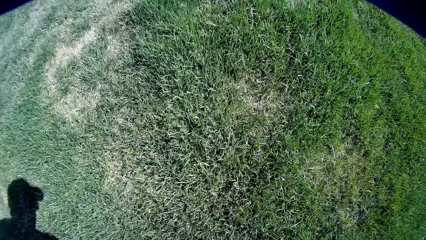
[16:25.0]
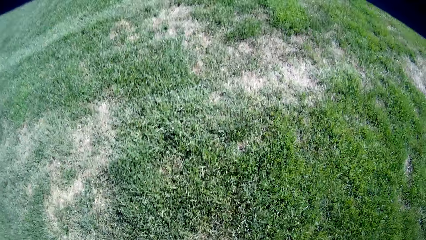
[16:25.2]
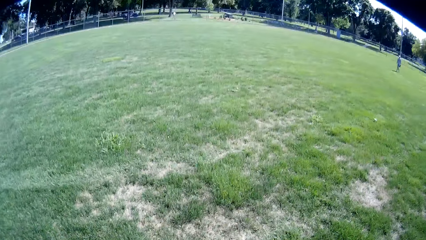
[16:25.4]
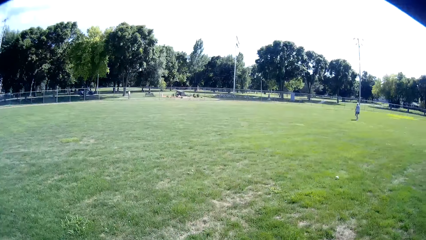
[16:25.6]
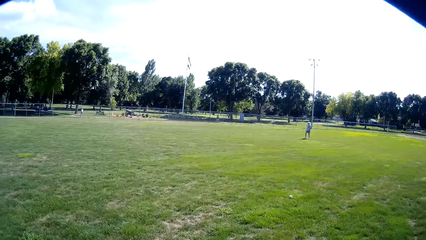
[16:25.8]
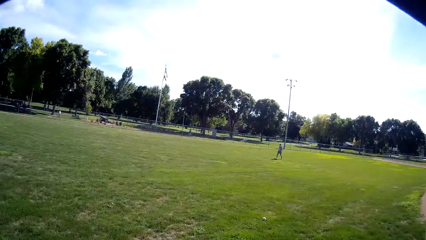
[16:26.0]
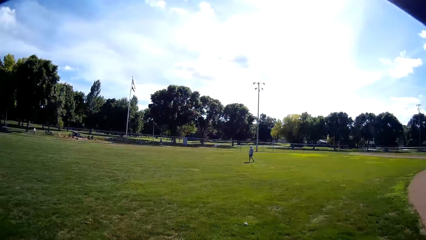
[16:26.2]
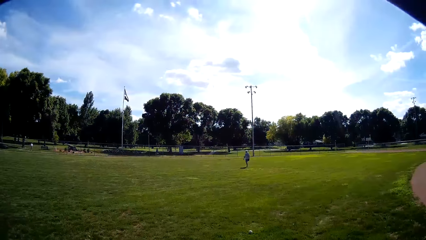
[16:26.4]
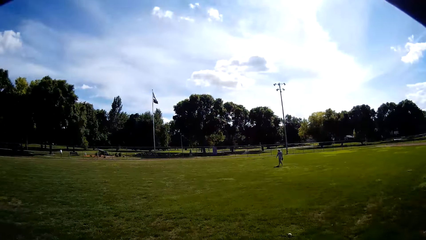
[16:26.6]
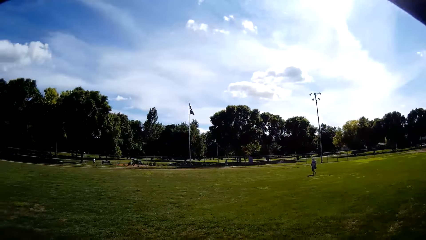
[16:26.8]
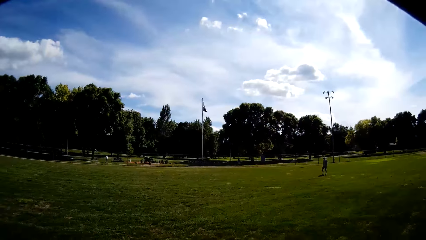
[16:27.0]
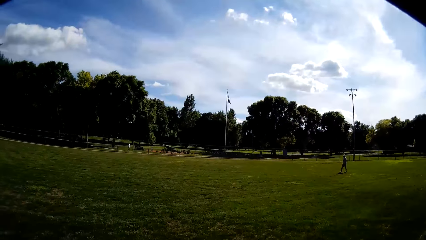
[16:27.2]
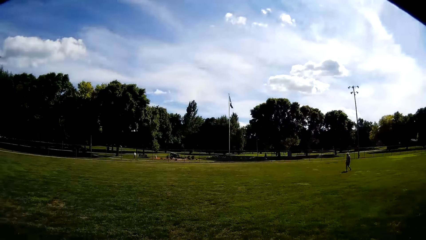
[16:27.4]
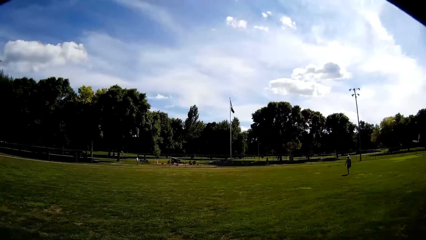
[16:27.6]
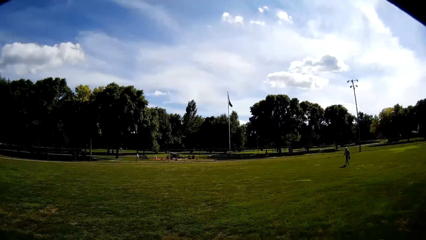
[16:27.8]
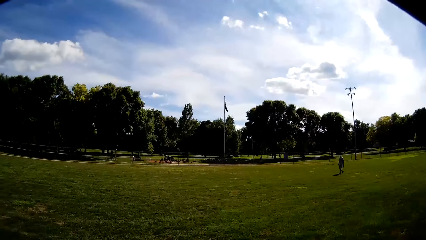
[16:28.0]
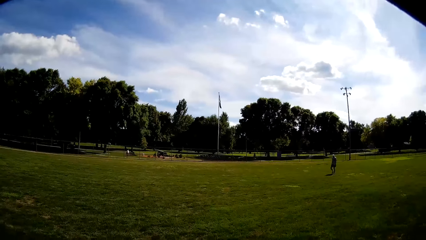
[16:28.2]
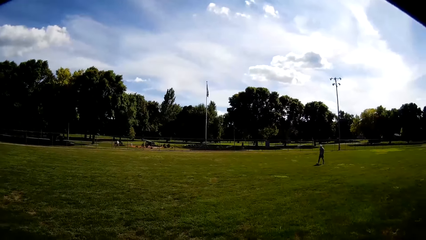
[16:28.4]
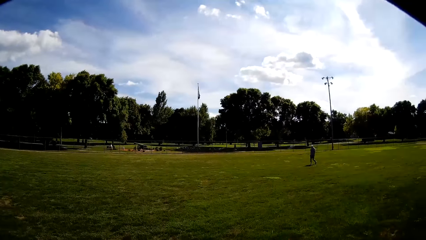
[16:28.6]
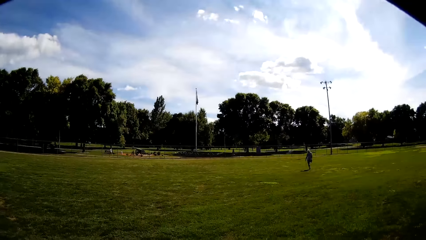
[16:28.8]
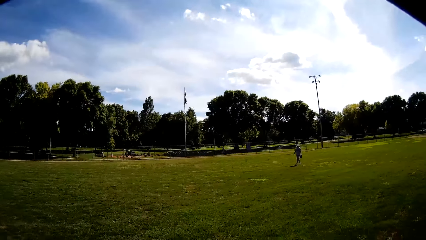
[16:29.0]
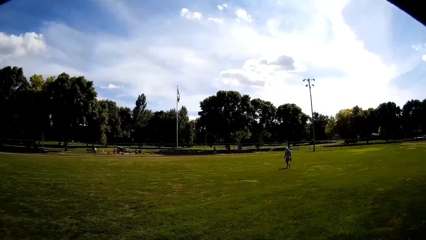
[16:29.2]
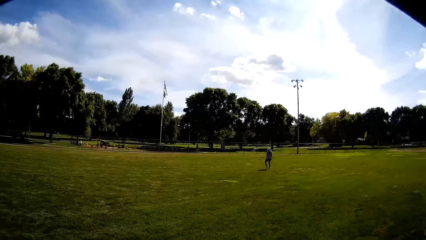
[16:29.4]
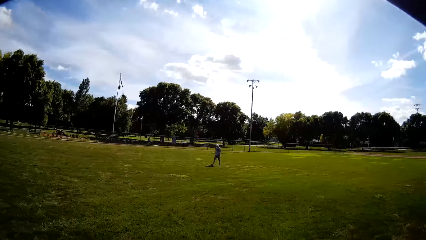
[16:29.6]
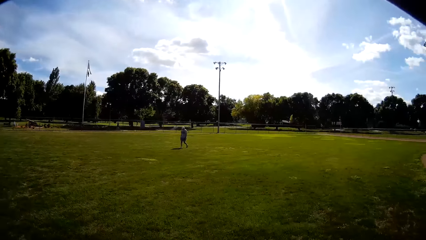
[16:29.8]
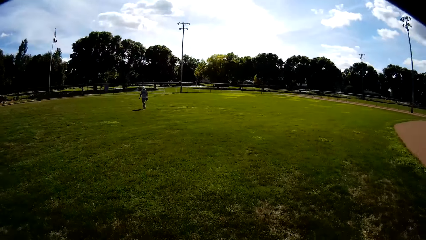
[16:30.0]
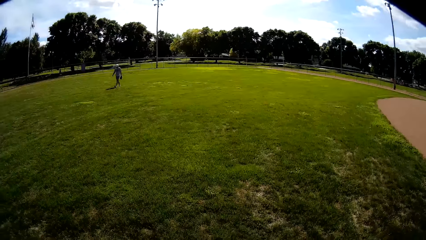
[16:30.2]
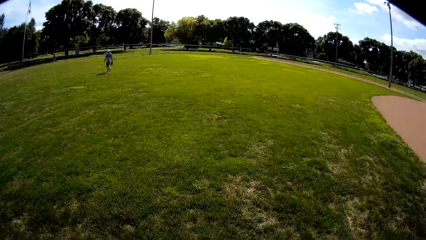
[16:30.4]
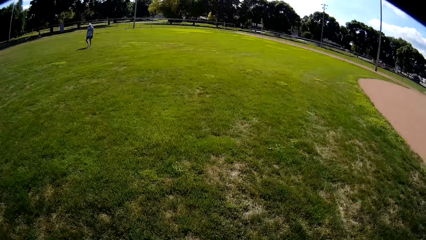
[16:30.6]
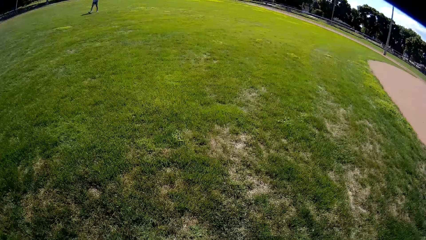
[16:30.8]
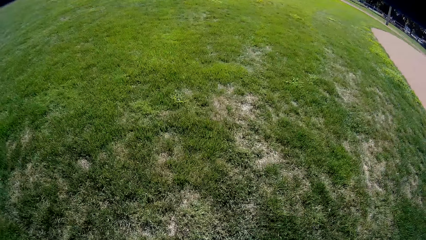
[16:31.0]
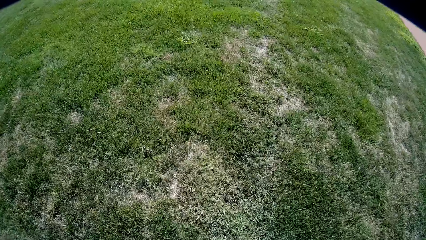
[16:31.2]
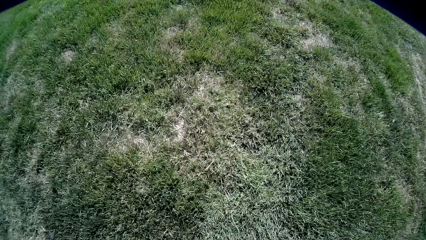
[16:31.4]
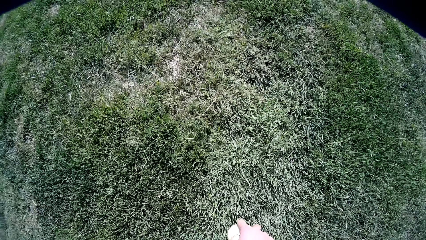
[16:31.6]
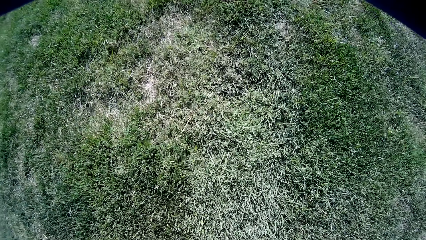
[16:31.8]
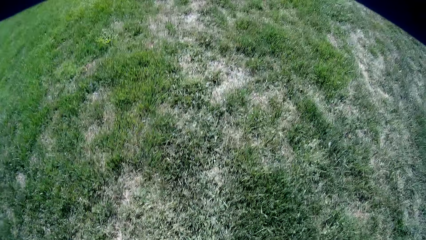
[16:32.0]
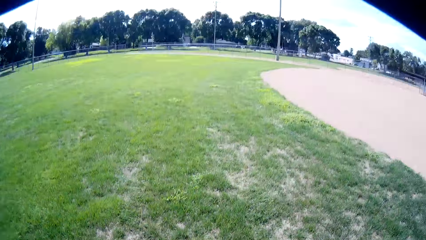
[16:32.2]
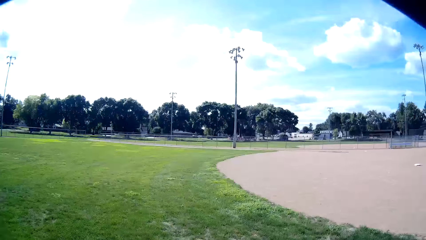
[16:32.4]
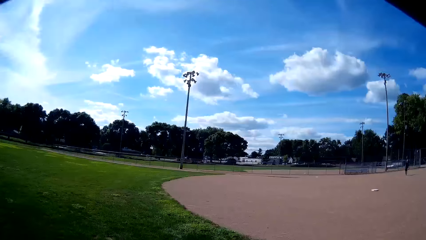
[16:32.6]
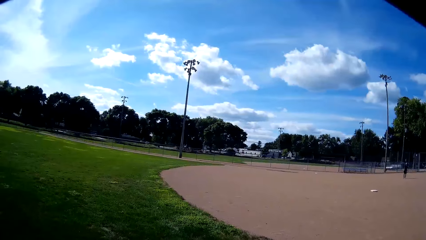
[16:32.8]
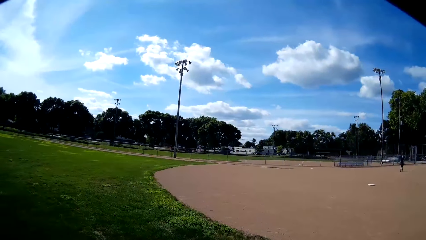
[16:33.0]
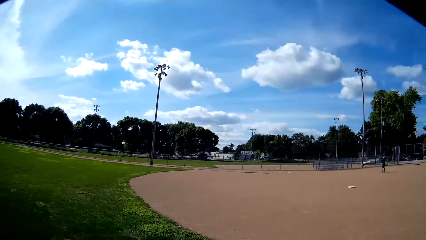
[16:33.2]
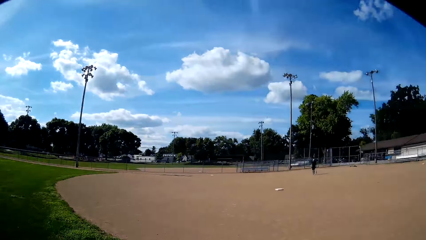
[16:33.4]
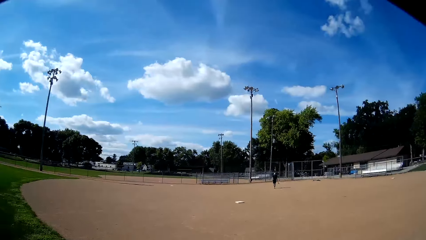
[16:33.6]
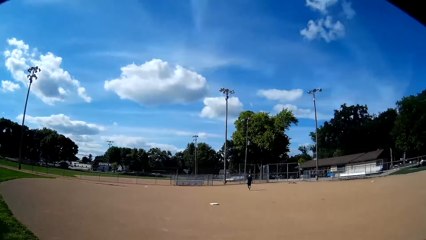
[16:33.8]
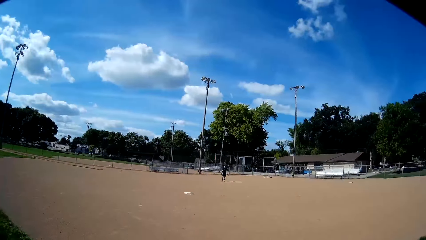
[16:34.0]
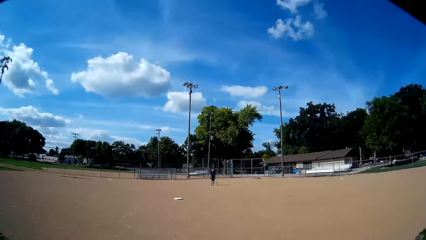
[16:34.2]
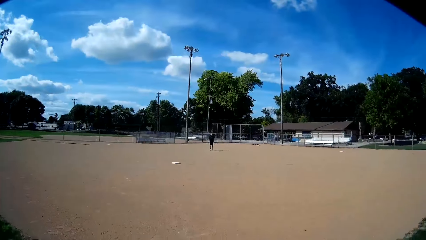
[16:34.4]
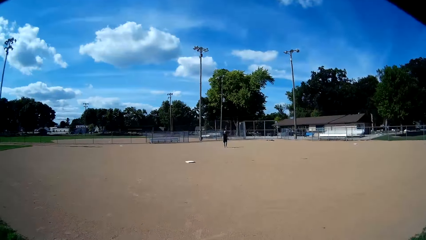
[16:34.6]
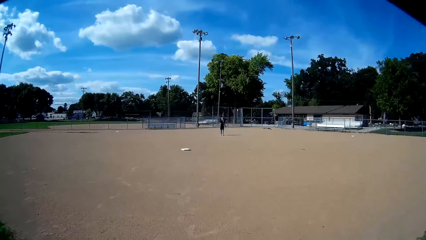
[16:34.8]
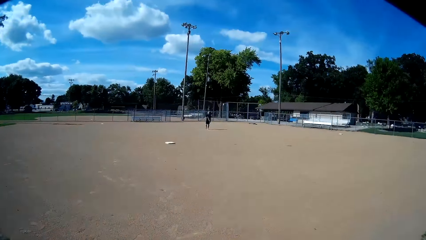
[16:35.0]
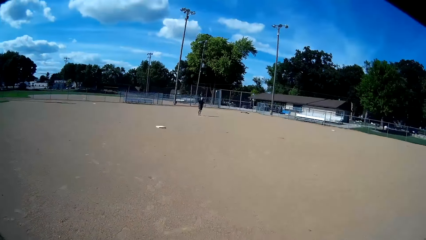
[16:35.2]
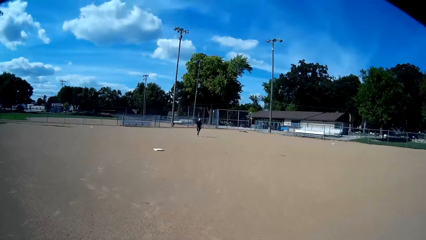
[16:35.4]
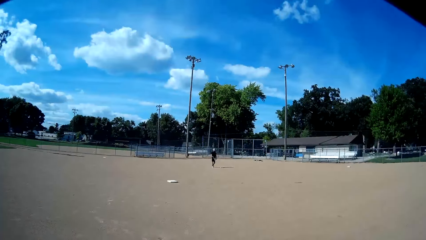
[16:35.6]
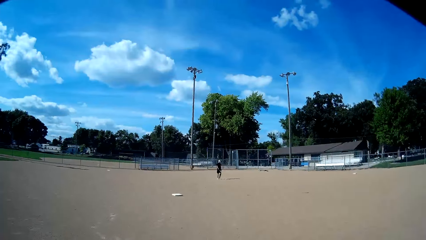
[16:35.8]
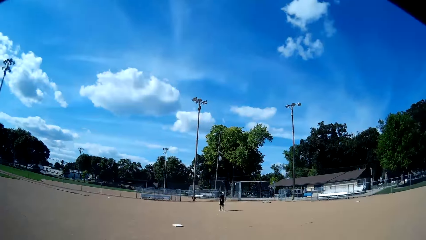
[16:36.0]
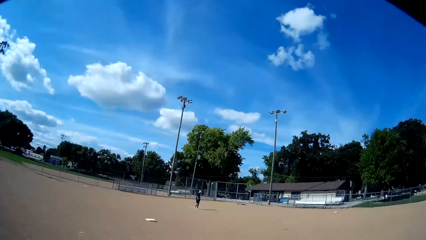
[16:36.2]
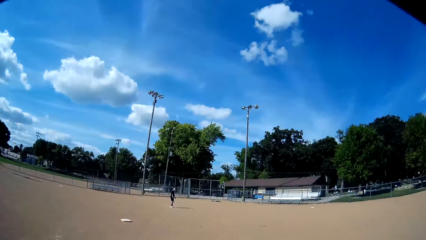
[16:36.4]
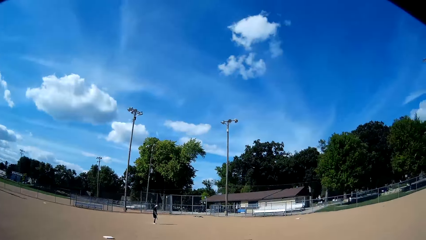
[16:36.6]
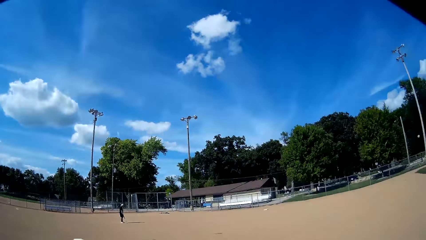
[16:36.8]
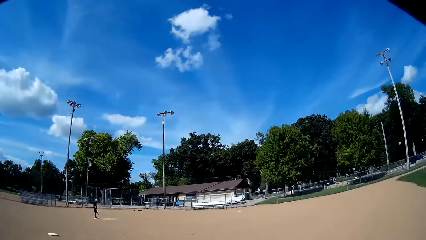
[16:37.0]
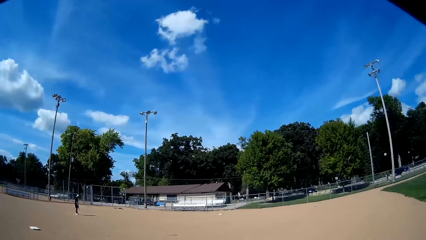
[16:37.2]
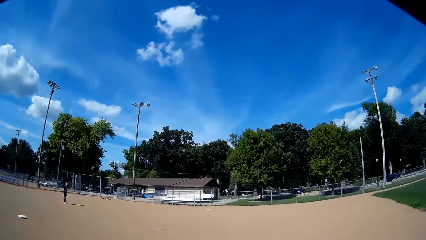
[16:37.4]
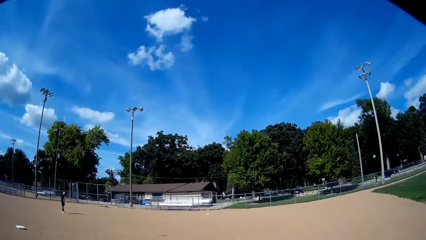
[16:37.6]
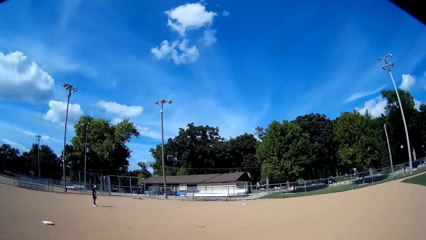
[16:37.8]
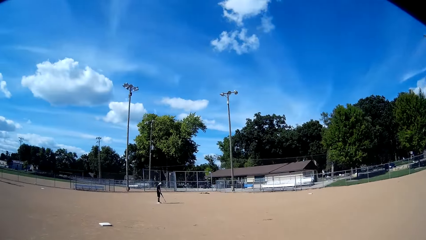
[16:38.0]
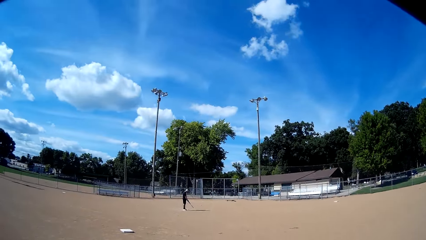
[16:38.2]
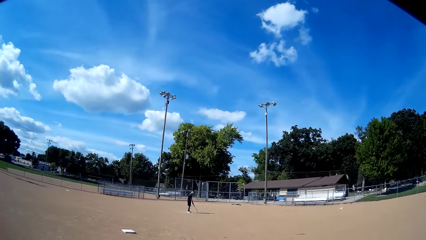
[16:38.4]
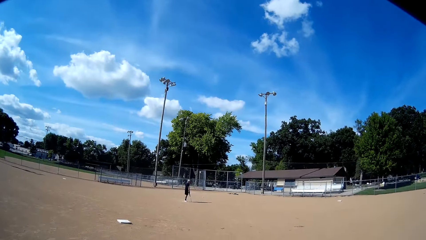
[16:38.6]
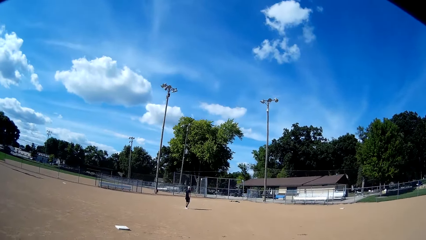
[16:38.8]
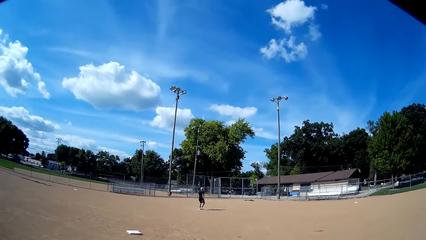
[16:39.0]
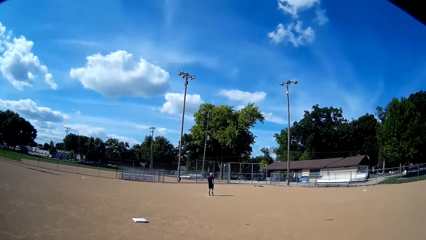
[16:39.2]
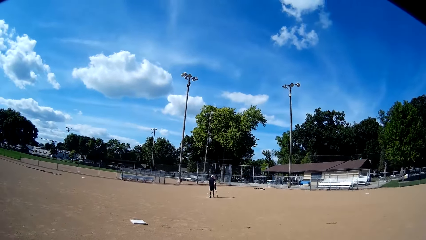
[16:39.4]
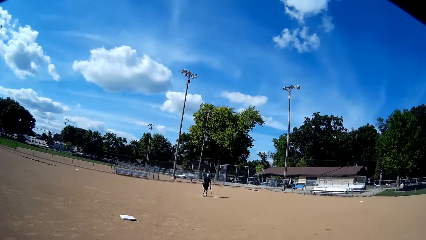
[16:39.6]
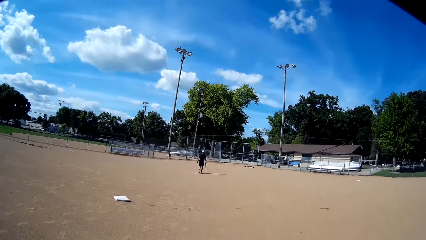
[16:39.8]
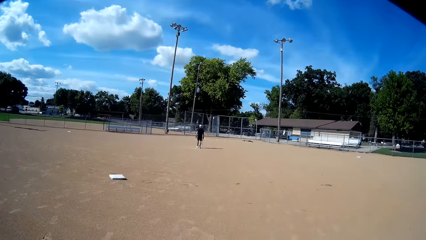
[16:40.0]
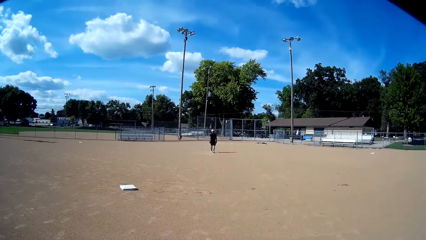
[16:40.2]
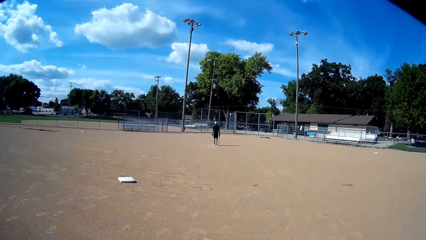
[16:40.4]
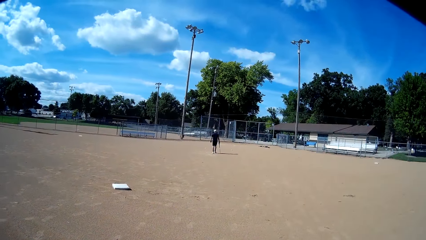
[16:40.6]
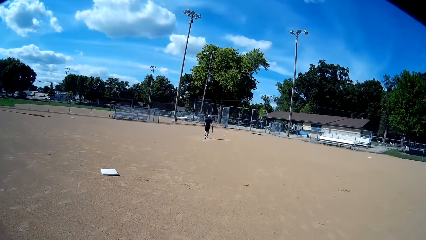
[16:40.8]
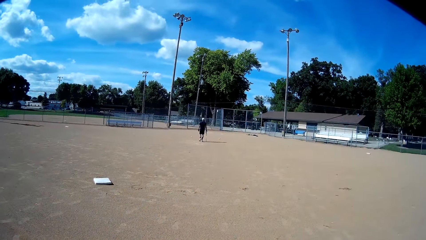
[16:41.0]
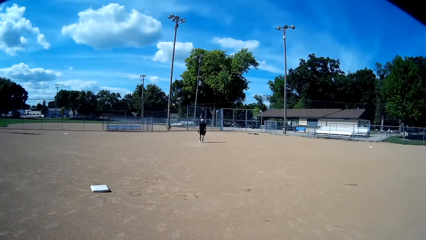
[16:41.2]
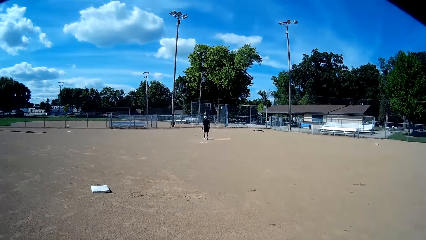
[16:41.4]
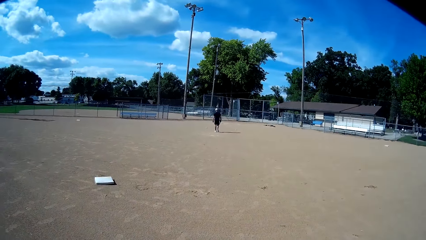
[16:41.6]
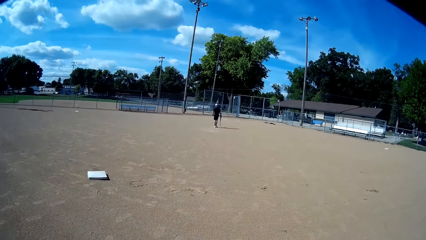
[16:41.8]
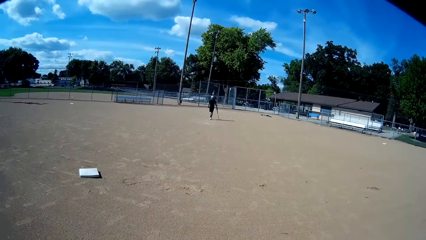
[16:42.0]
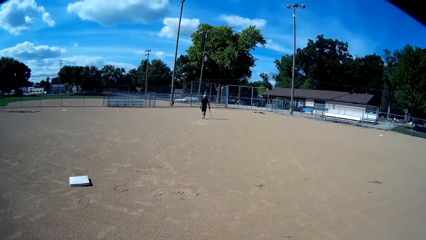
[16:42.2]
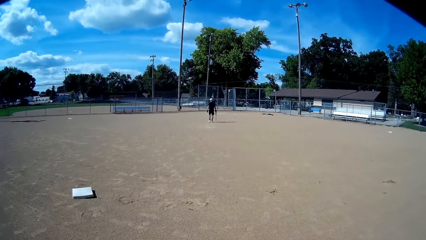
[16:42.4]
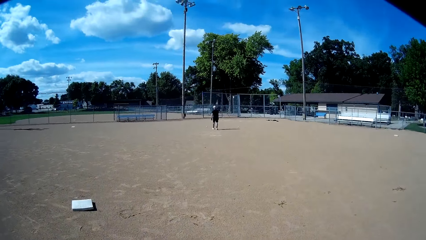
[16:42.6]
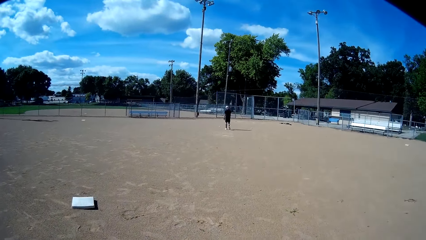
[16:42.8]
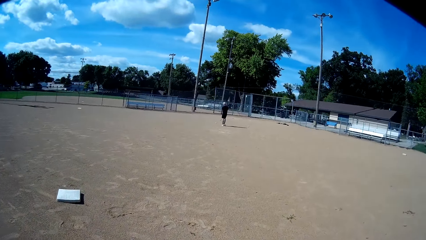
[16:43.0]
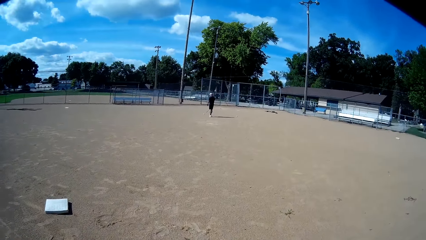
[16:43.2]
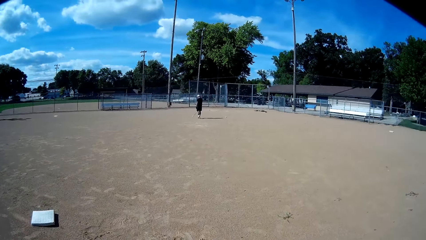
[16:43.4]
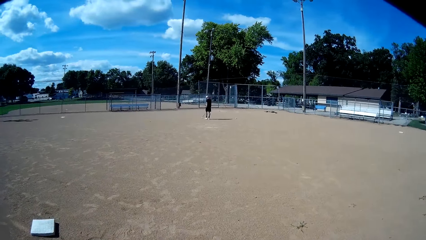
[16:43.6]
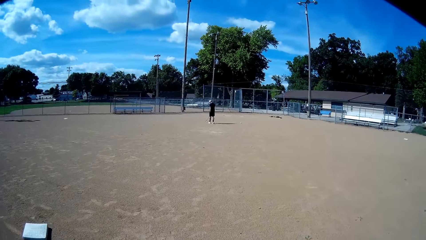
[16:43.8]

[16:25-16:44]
The camera wearer picks the baseball. They look at a man. They walk toward the man. The man walks on the field. The camera wearer picks the baseball. They look around the field. Another man walks toward the camera wearer. The camera wearer walks toward the other man. The other man walks toward the baseball. The camera wearer walks back towards the other man.
